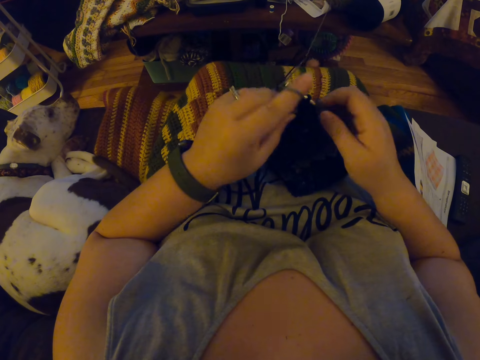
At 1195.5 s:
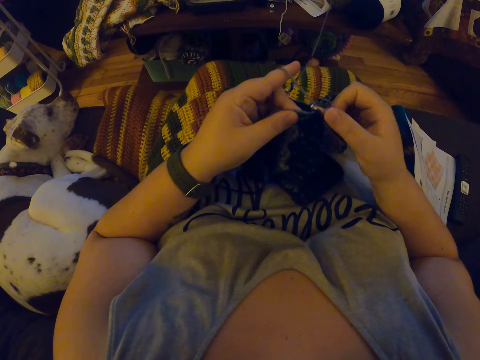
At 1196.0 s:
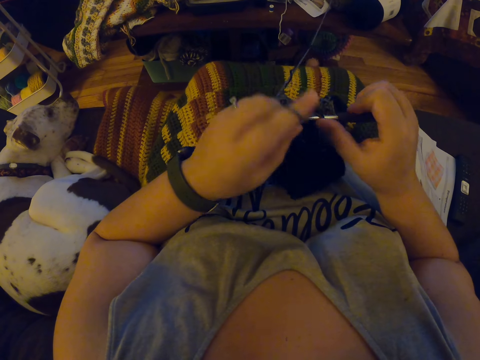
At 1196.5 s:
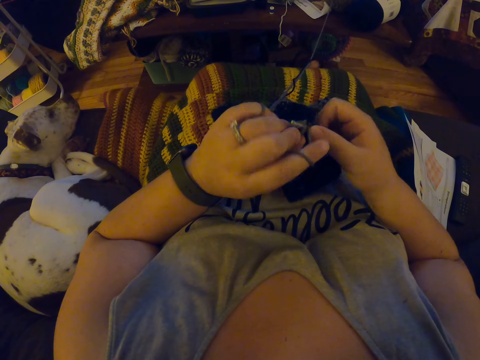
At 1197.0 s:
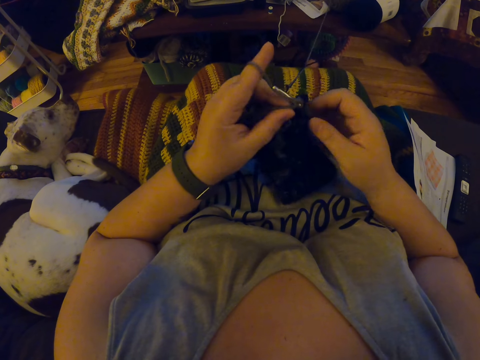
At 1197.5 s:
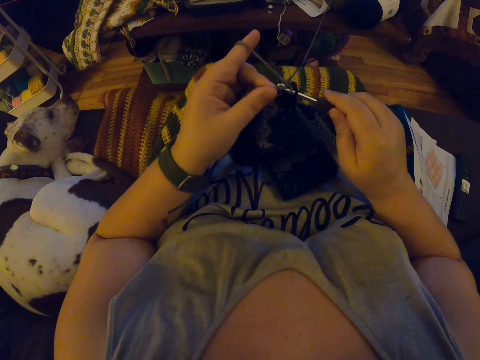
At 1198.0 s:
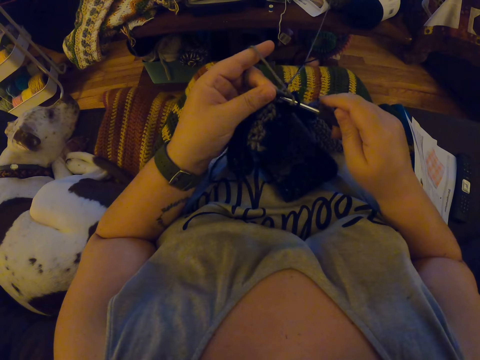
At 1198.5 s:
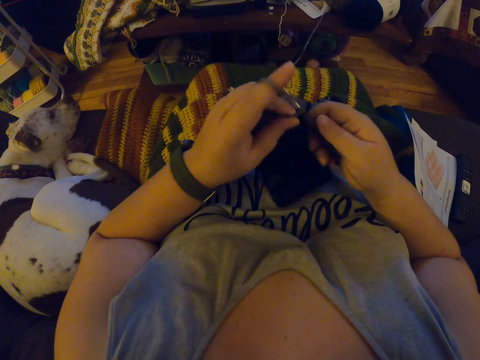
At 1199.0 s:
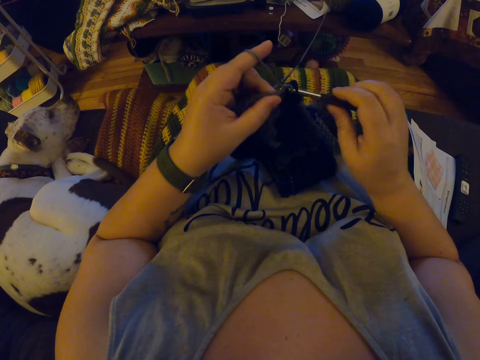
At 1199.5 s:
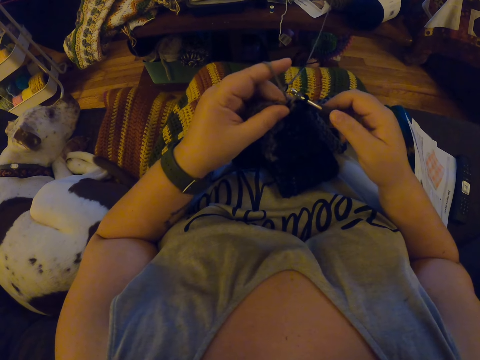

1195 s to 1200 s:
The camera wearer crochets with the yarn.
